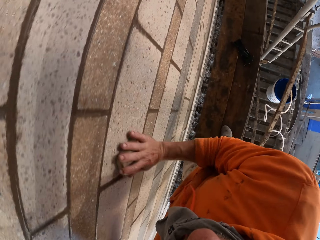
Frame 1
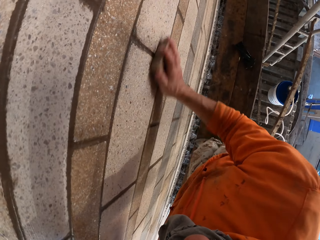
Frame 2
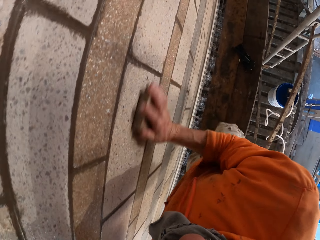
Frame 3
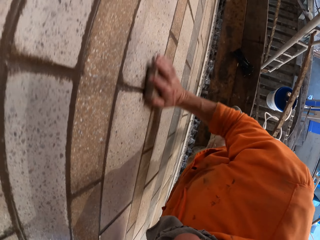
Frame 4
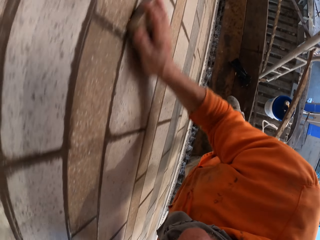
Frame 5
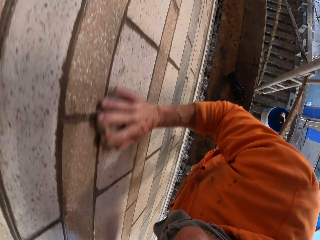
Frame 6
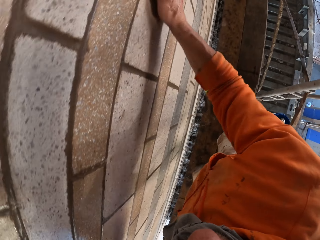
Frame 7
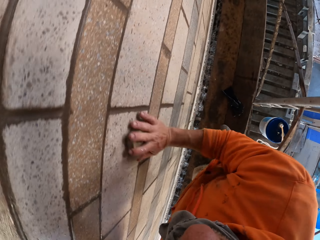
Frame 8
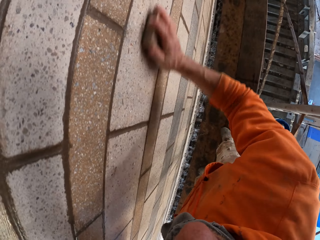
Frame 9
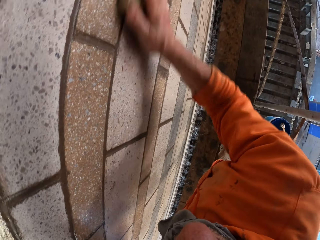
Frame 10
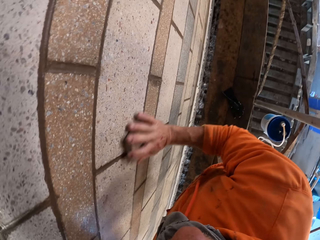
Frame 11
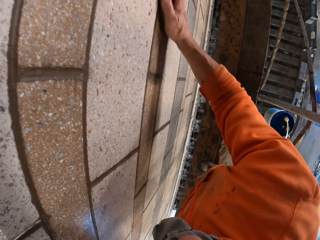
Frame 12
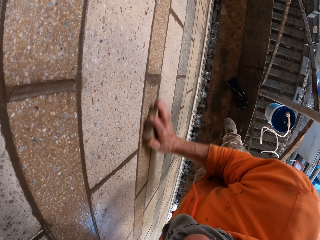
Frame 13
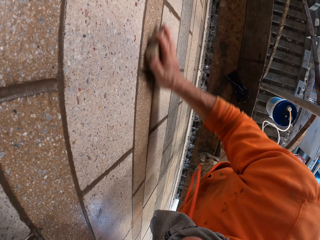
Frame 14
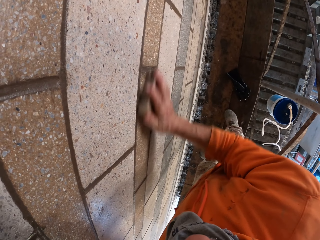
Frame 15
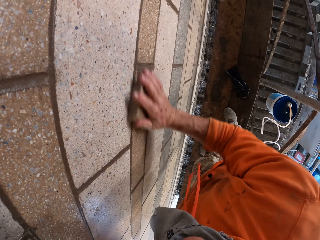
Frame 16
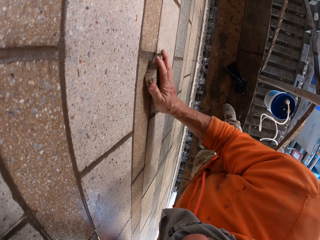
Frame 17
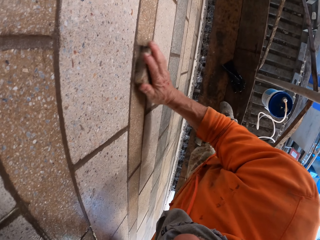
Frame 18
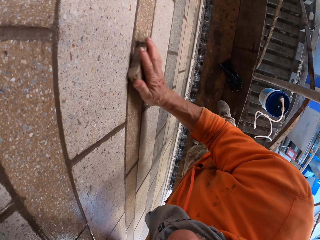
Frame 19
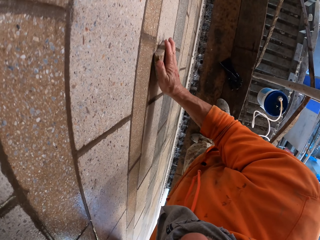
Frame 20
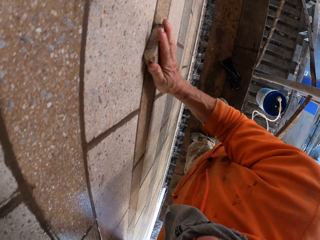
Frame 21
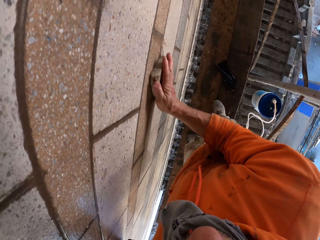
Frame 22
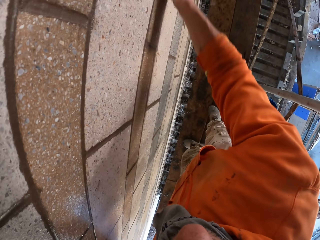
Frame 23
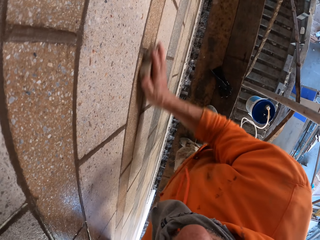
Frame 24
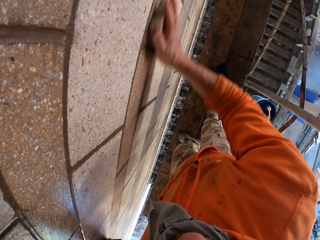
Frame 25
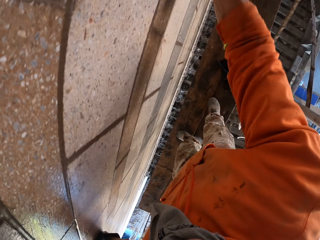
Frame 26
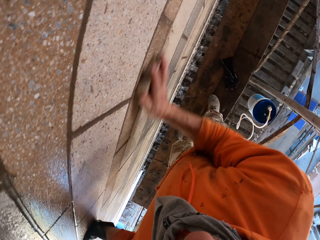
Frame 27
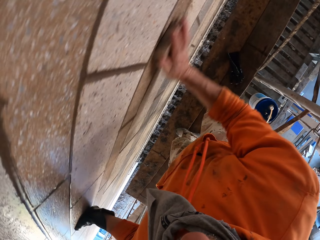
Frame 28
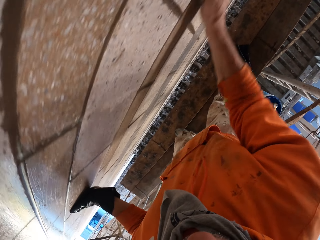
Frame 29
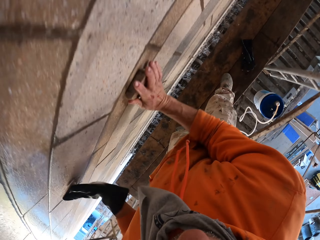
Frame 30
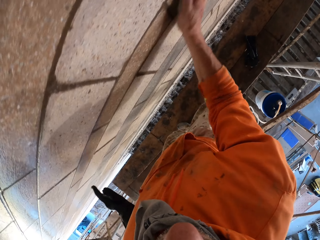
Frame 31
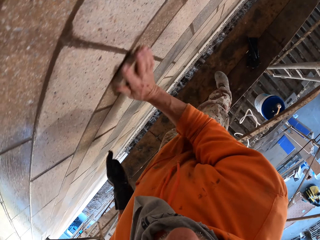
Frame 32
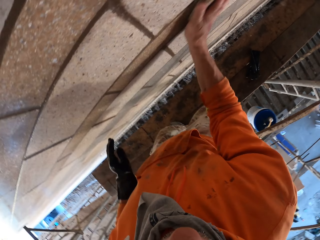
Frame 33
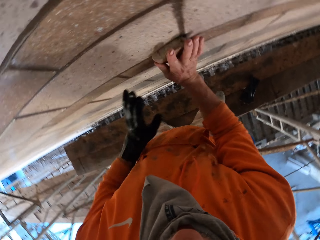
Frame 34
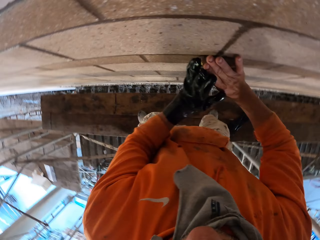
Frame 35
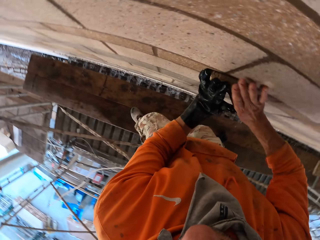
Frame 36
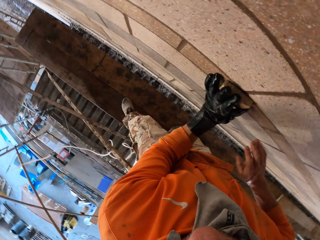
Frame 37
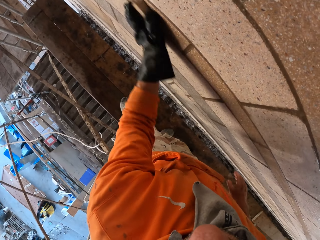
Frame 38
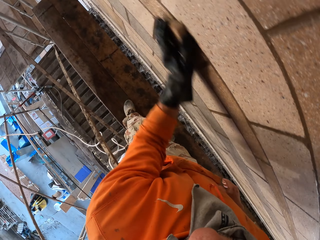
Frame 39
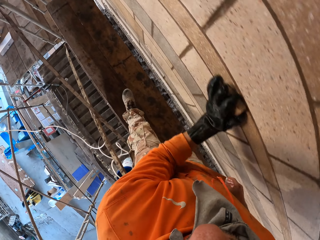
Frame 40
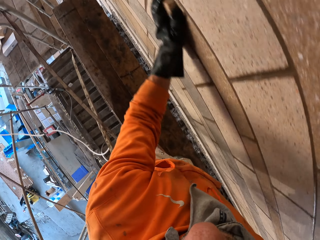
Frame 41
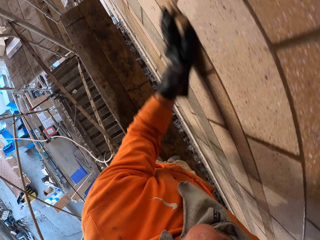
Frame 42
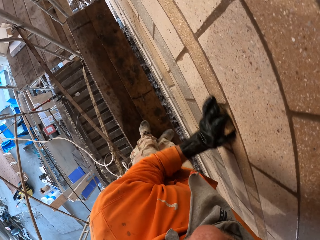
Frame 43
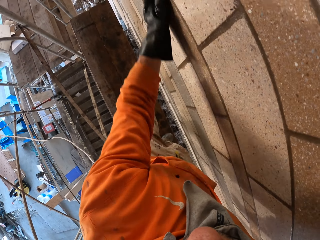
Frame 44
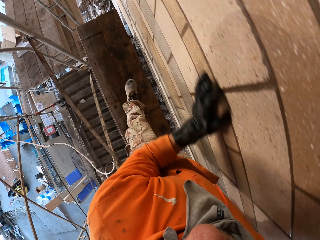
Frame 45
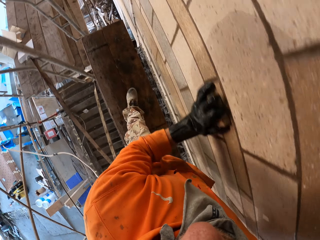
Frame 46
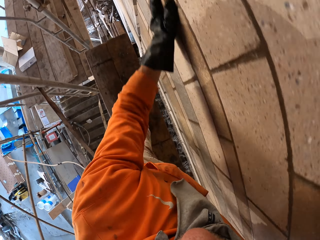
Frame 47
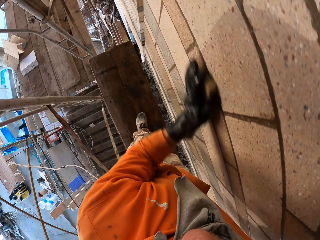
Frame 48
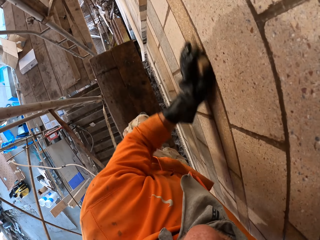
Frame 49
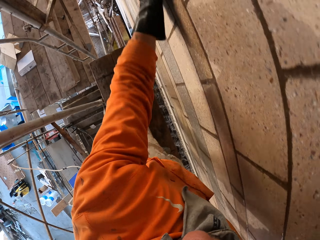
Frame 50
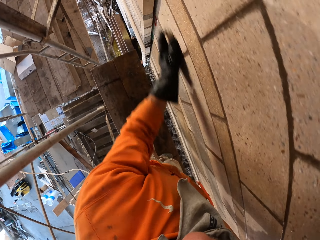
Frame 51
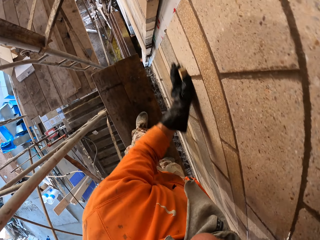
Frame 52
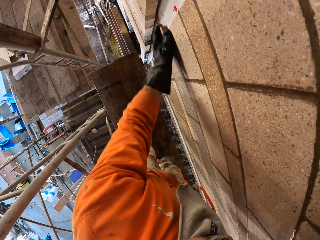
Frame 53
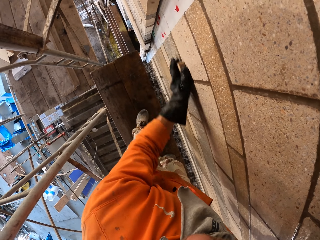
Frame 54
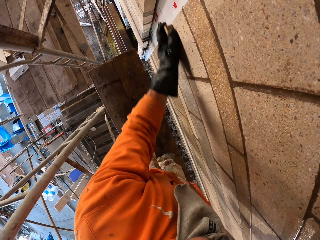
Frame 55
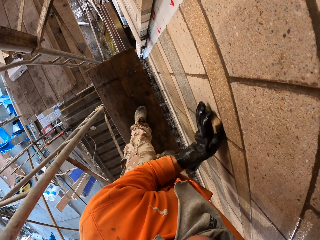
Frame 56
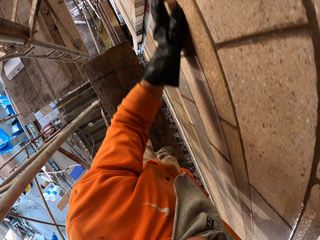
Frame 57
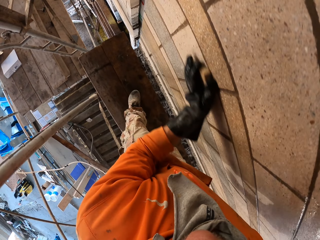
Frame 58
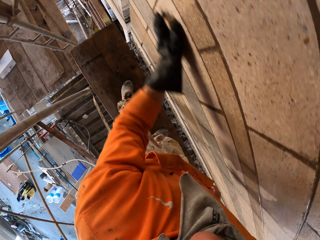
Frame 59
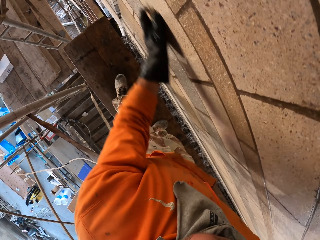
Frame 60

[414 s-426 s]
The camera wearer removes their hand from the wall. They take a concrete rubbing block. They scrub the wall with the left hand.

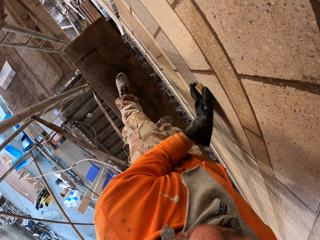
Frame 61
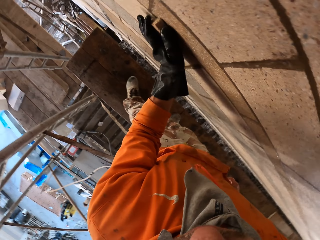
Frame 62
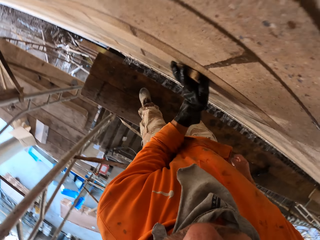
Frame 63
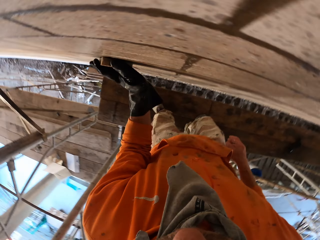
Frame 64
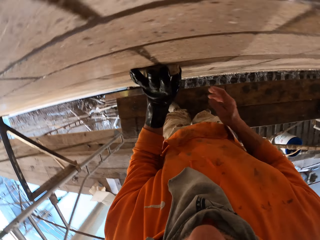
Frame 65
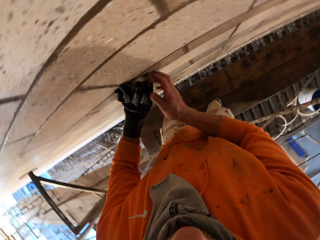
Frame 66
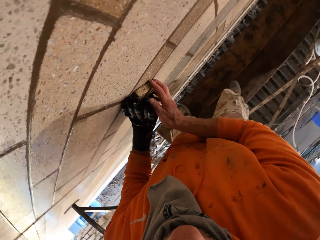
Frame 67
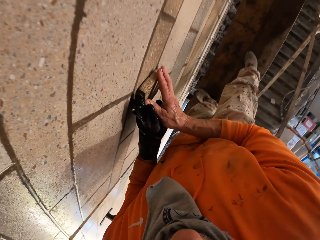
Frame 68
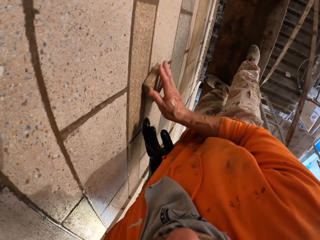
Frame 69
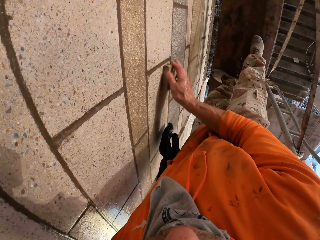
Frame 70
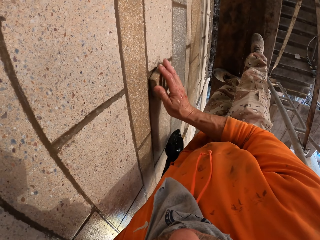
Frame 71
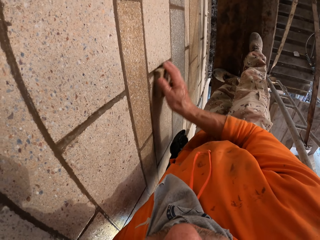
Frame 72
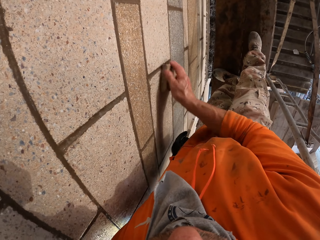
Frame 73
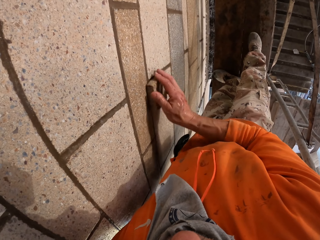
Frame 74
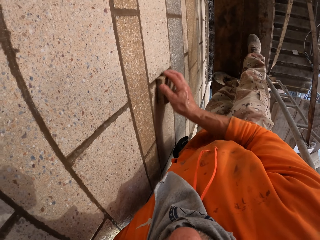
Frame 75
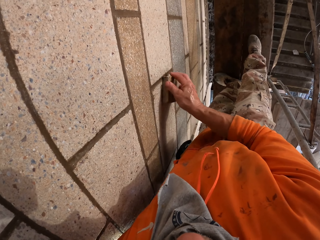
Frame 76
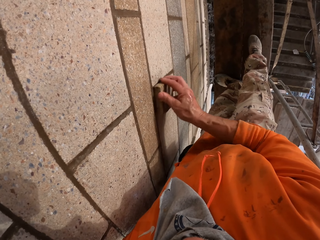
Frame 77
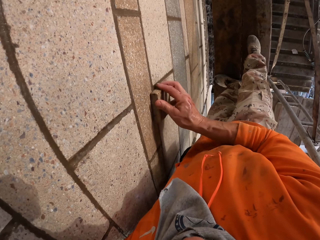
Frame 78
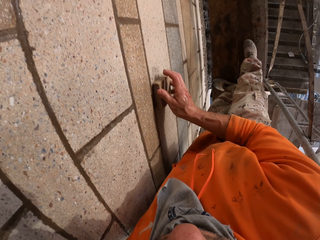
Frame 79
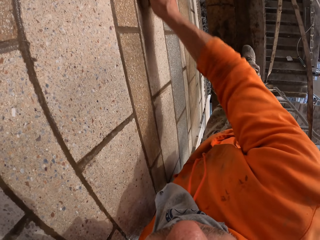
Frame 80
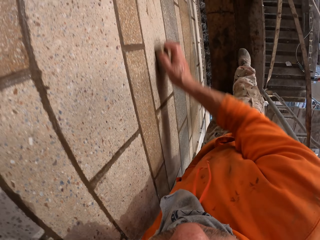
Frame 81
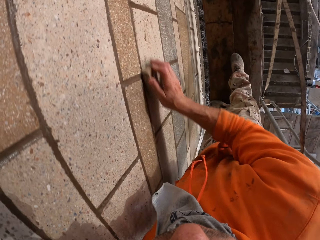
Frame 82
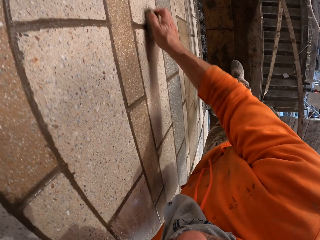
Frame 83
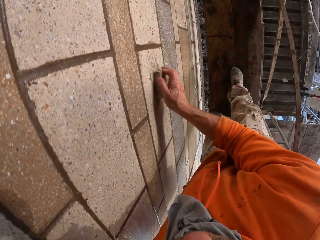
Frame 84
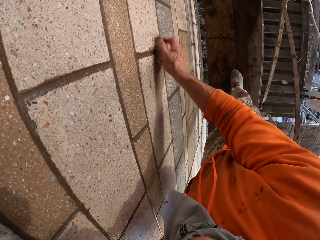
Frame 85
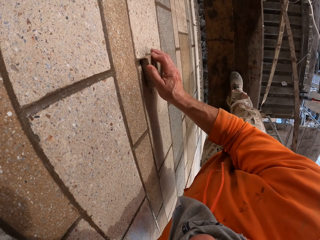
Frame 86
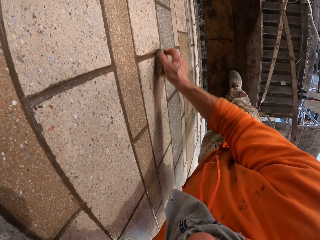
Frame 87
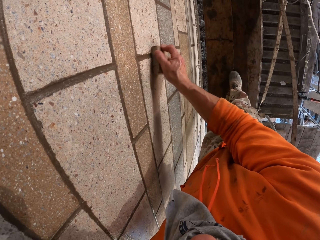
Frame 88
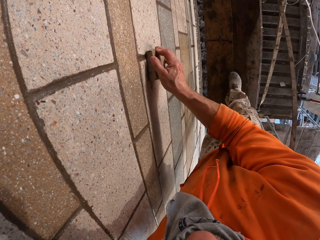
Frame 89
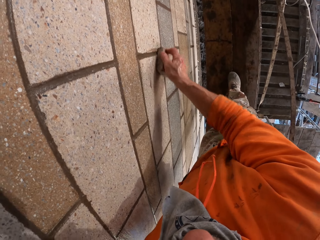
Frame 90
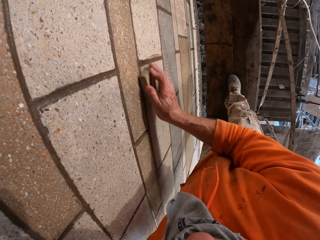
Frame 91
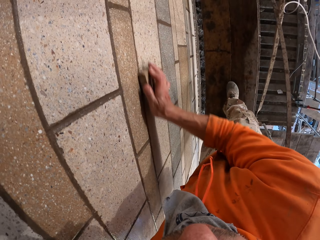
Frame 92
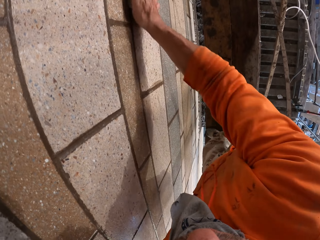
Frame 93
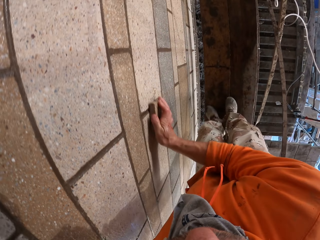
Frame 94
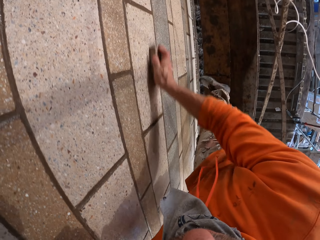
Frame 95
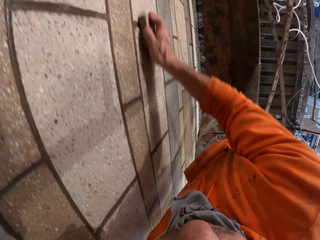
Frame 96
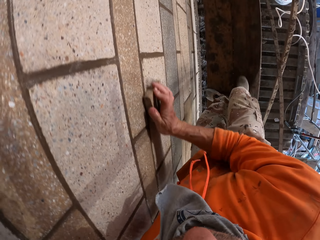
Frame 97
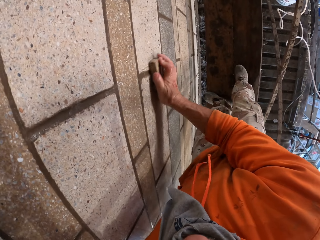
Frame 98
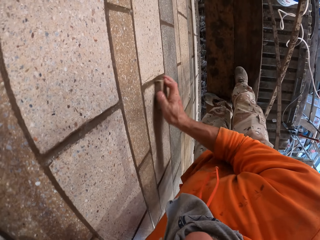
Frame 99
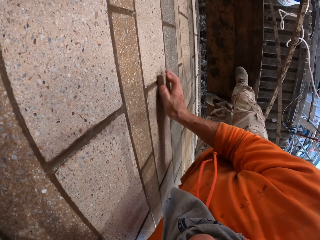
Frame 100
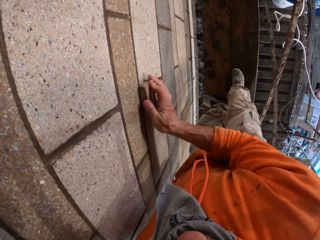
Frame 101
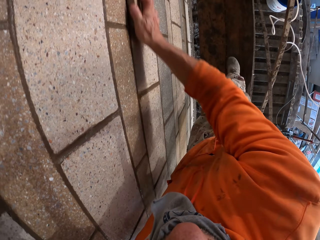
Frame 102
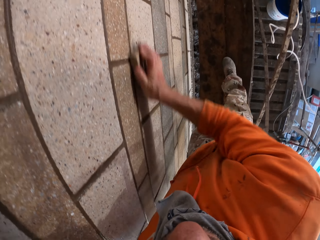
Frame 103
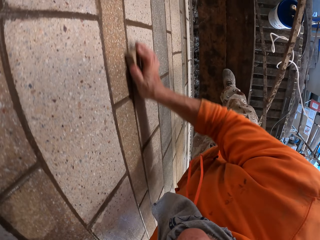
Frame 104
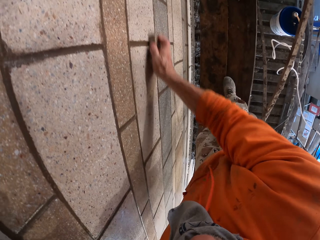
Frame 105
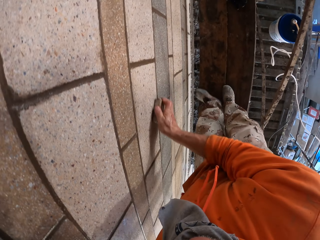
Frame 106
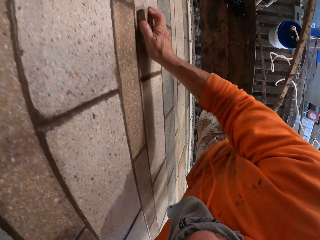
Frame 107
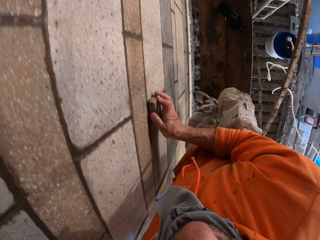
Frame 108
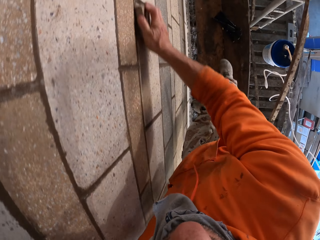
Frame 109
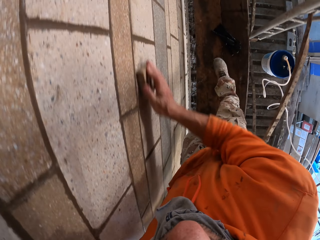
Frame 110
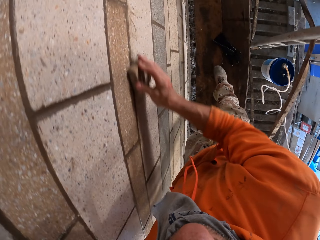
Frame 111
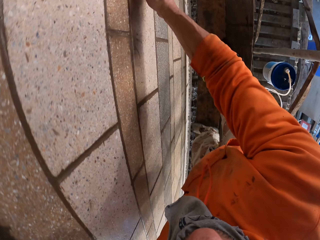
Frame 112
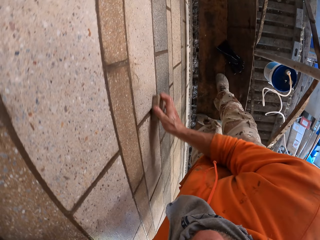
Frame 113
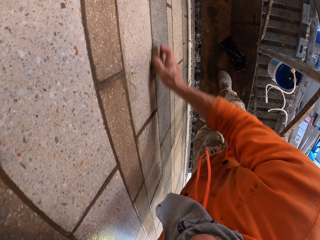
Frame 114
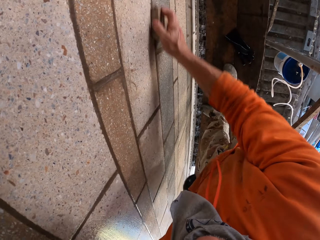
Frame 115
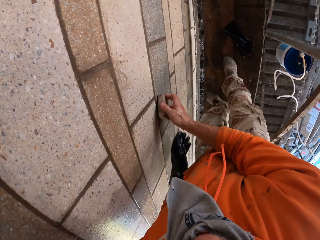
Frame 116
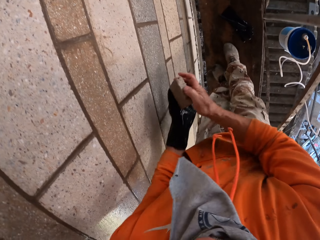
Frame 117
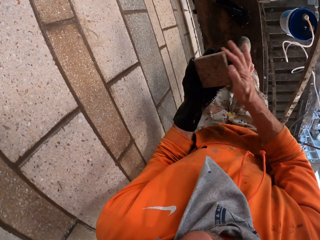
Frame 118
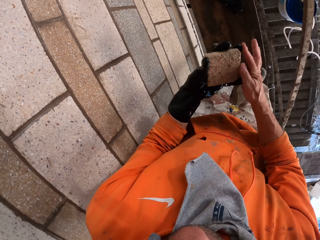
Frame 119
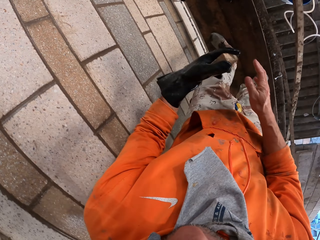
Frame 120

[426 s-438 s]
The camera wearer takes a concrete rubbing block. They scrub the wall with the right hand.
